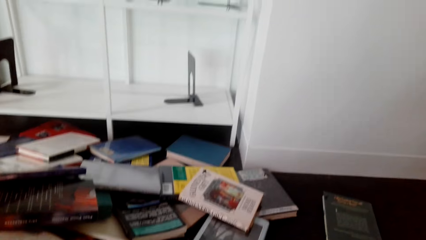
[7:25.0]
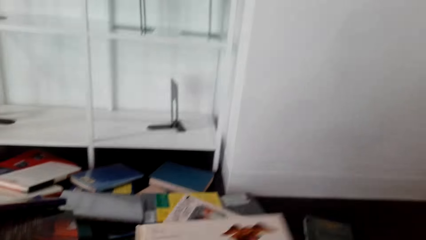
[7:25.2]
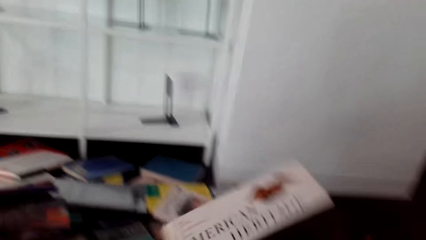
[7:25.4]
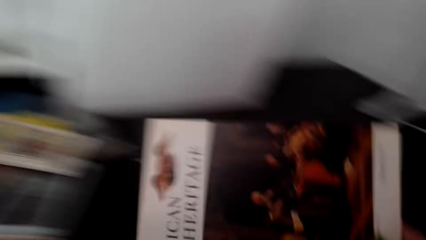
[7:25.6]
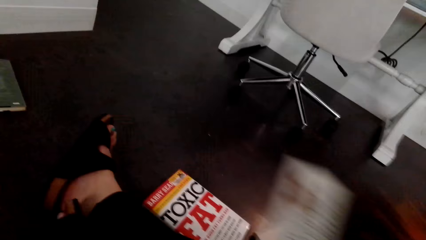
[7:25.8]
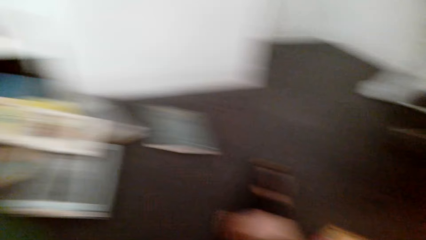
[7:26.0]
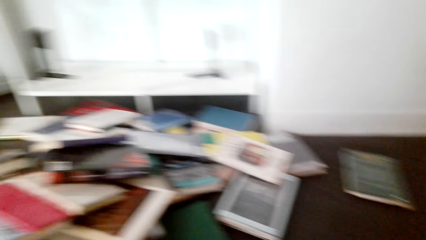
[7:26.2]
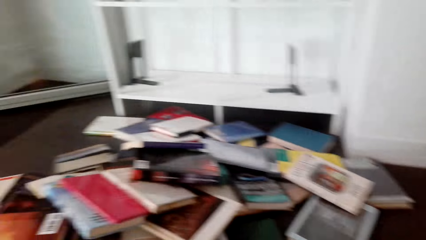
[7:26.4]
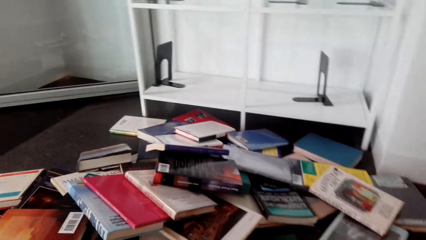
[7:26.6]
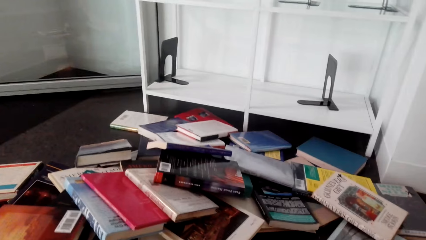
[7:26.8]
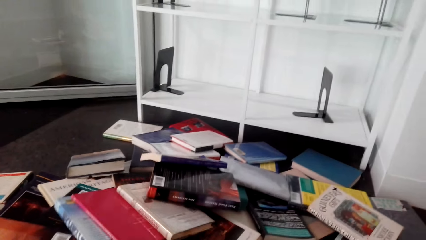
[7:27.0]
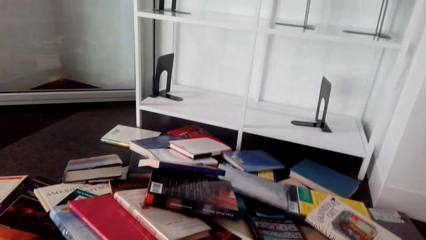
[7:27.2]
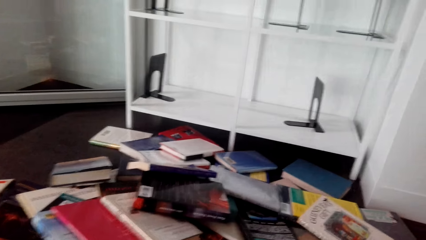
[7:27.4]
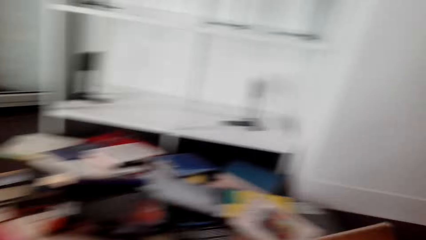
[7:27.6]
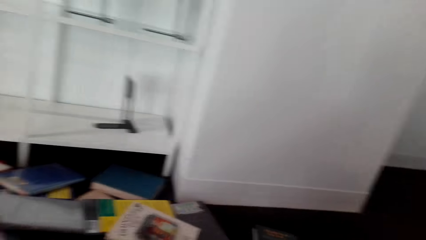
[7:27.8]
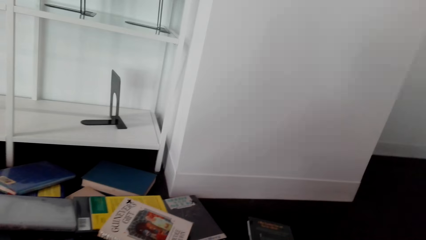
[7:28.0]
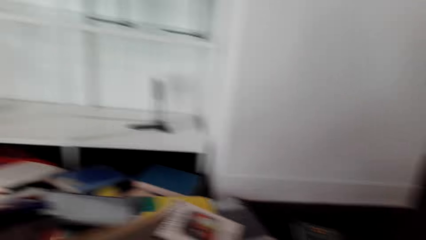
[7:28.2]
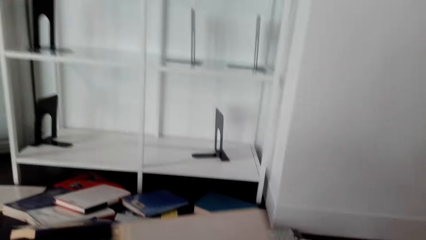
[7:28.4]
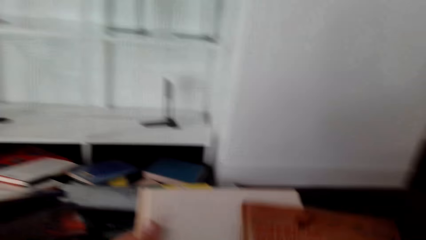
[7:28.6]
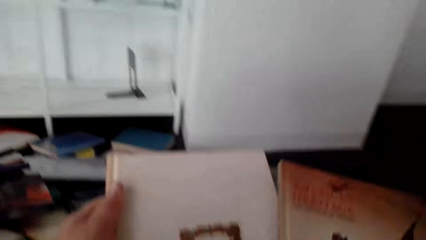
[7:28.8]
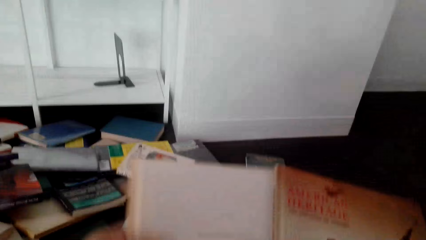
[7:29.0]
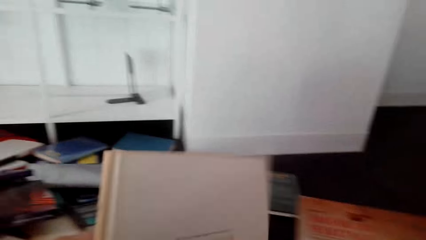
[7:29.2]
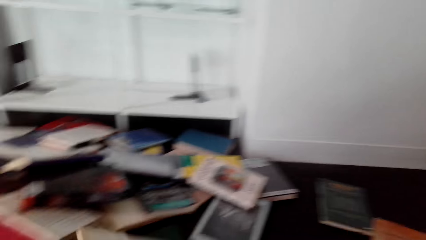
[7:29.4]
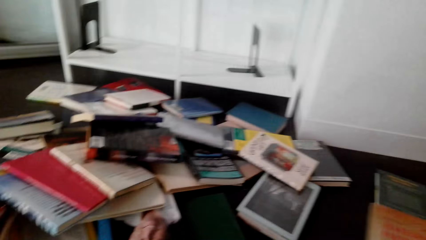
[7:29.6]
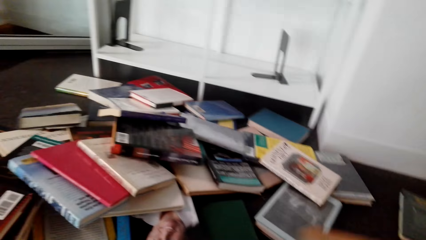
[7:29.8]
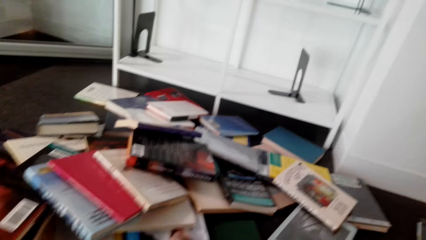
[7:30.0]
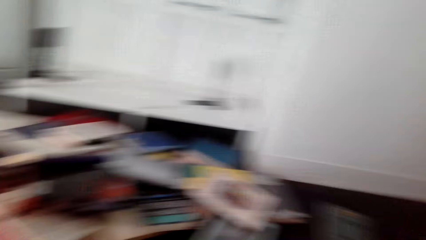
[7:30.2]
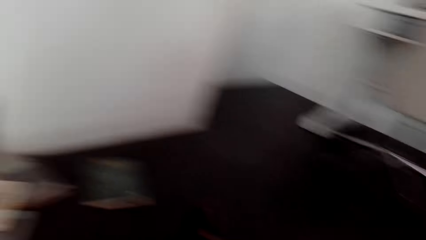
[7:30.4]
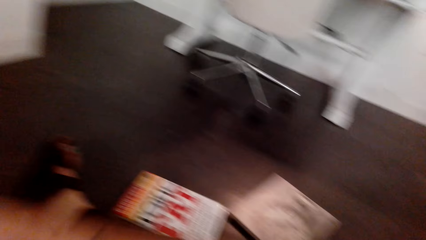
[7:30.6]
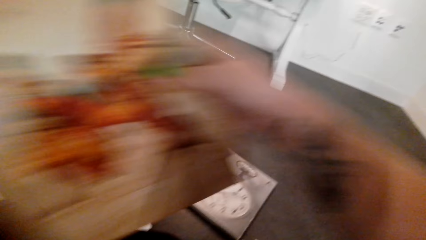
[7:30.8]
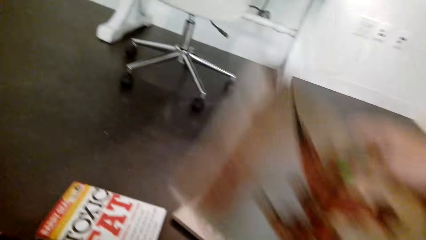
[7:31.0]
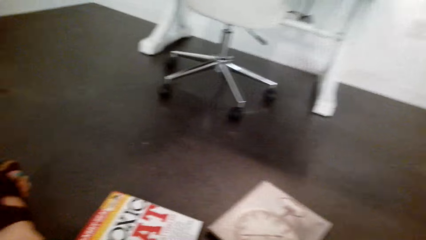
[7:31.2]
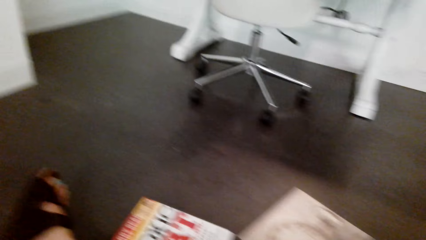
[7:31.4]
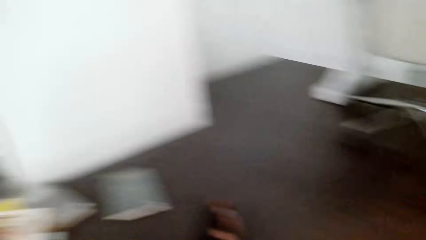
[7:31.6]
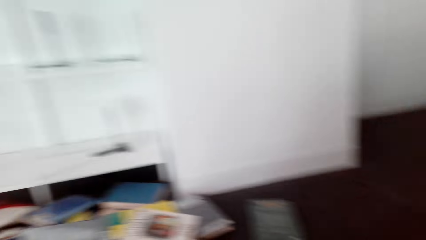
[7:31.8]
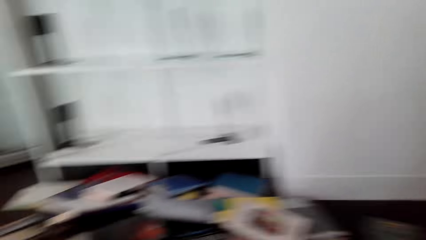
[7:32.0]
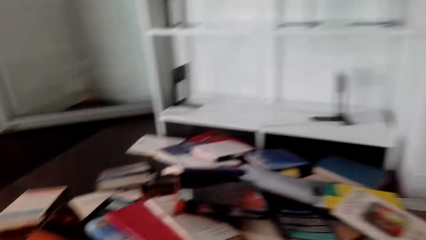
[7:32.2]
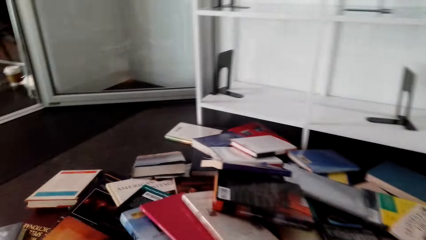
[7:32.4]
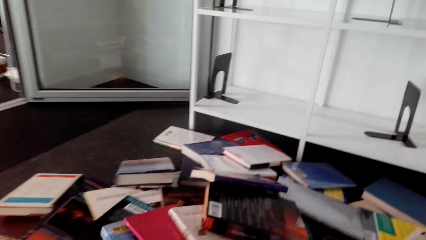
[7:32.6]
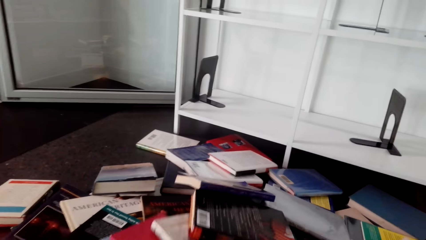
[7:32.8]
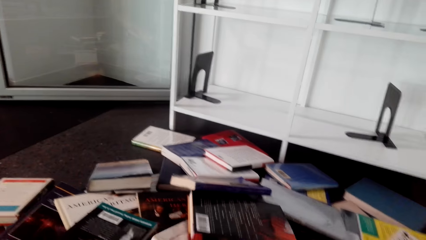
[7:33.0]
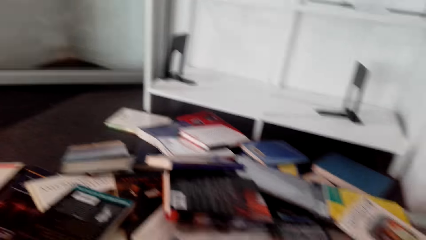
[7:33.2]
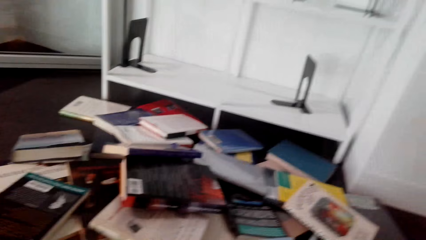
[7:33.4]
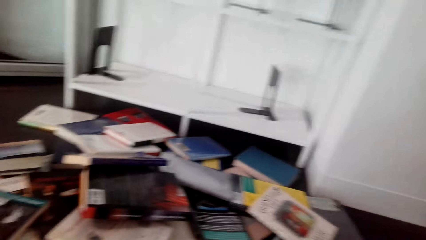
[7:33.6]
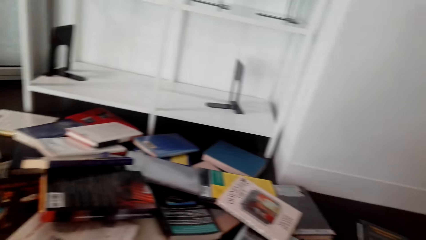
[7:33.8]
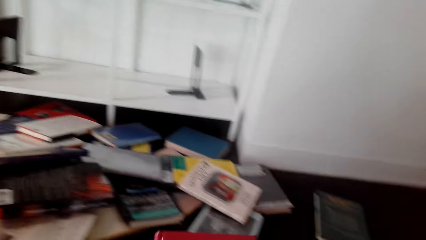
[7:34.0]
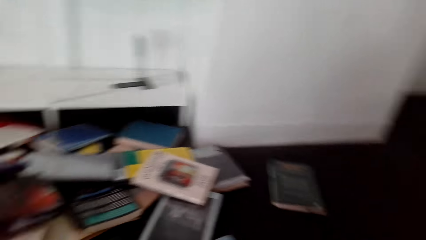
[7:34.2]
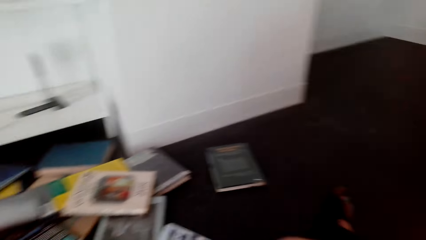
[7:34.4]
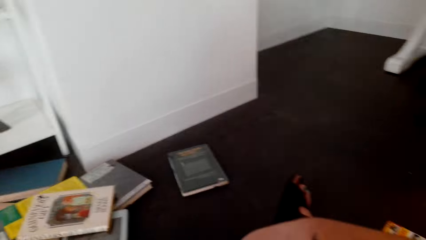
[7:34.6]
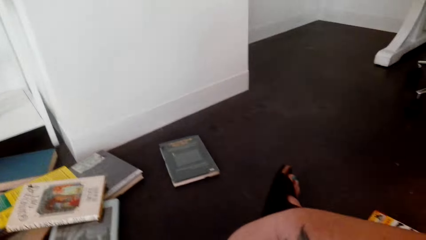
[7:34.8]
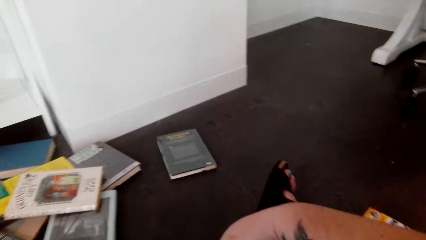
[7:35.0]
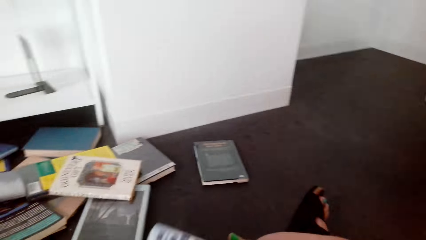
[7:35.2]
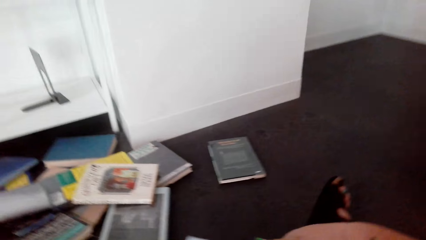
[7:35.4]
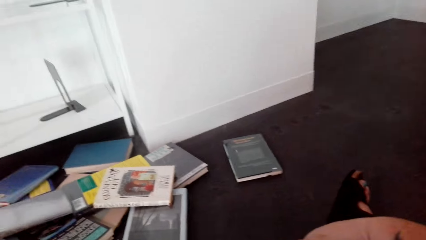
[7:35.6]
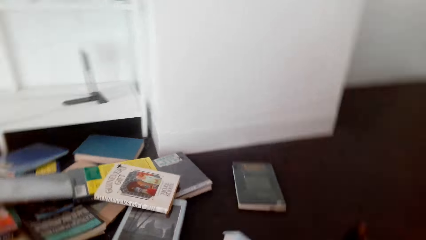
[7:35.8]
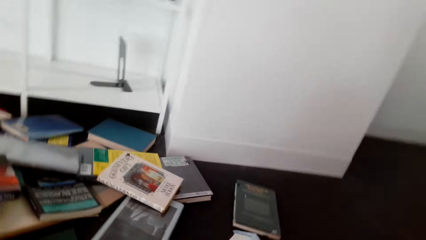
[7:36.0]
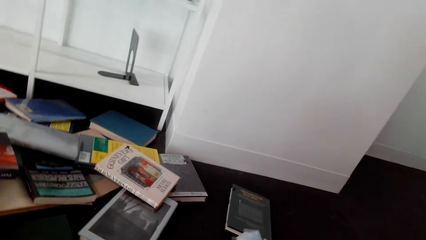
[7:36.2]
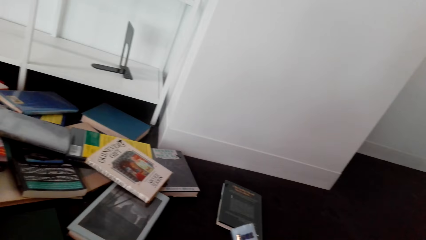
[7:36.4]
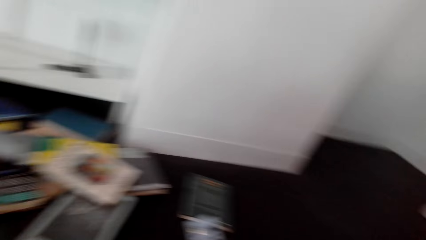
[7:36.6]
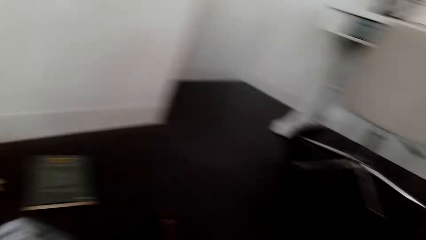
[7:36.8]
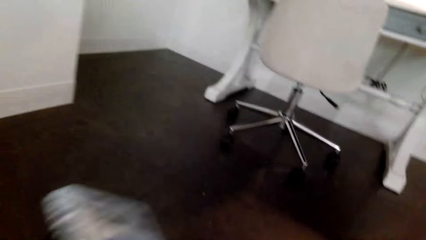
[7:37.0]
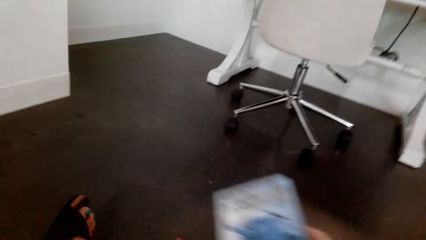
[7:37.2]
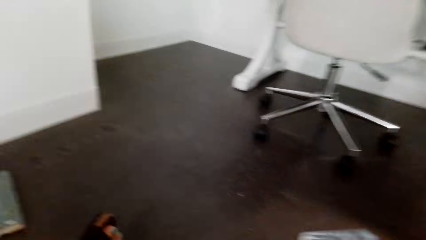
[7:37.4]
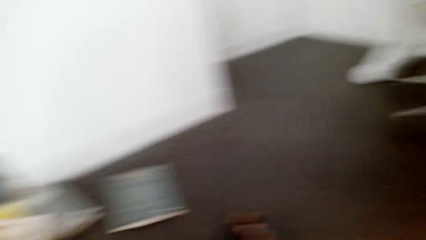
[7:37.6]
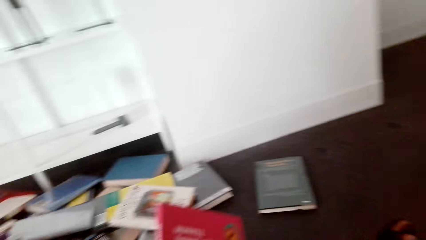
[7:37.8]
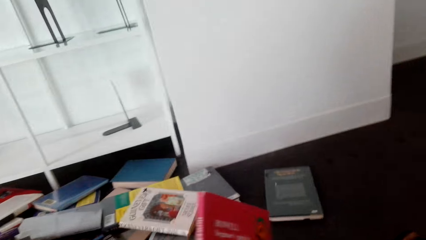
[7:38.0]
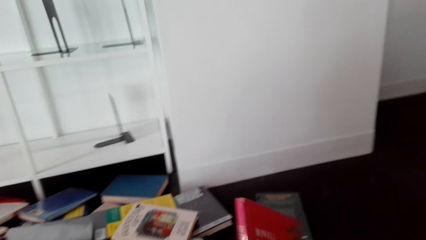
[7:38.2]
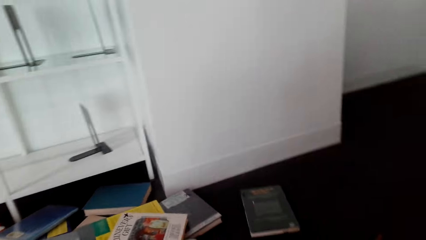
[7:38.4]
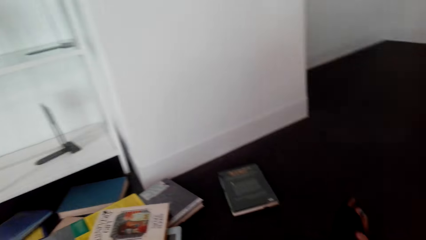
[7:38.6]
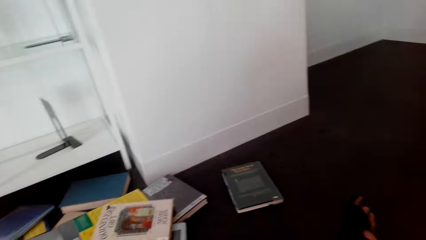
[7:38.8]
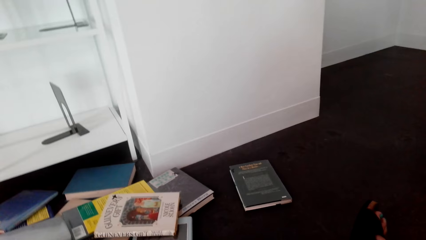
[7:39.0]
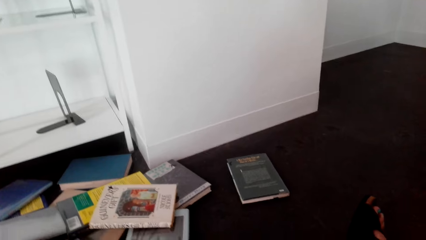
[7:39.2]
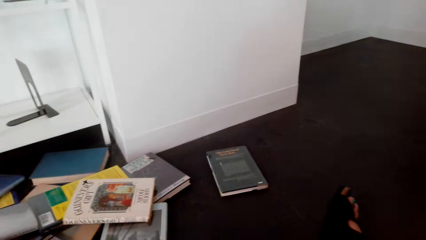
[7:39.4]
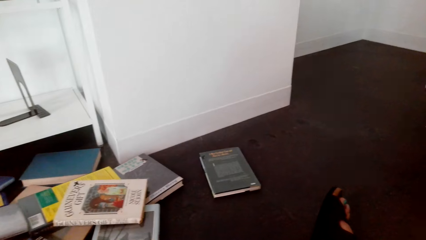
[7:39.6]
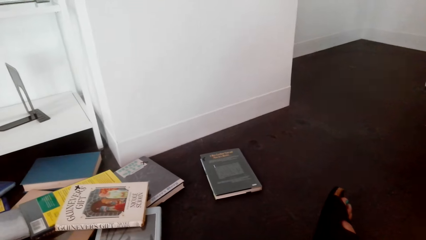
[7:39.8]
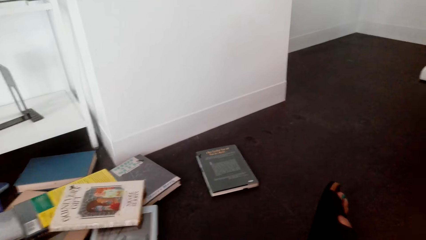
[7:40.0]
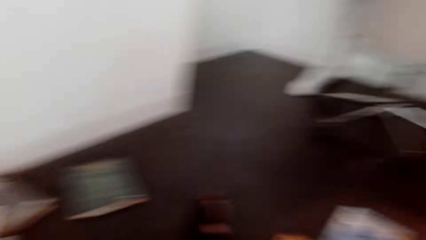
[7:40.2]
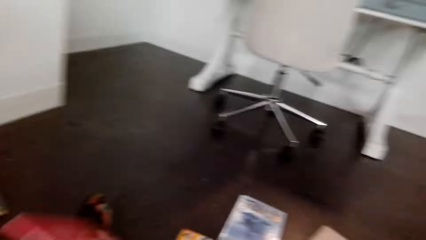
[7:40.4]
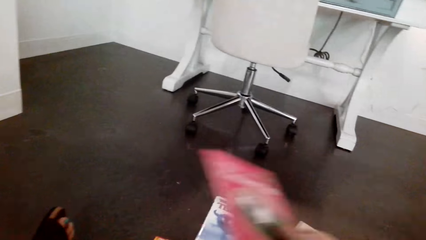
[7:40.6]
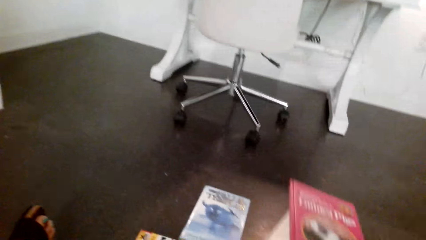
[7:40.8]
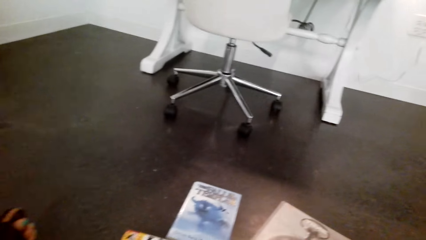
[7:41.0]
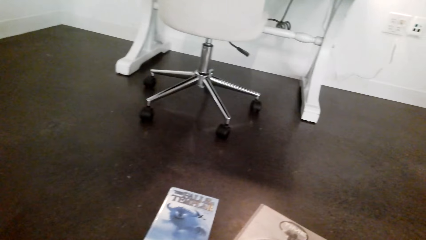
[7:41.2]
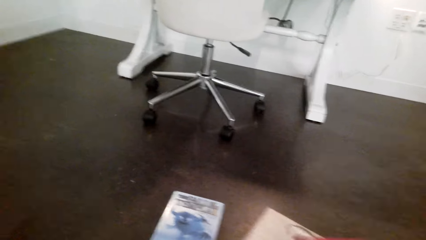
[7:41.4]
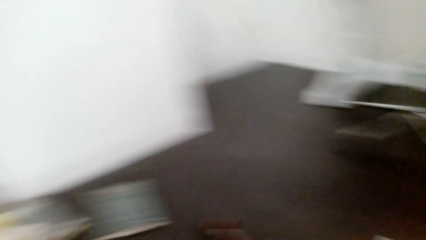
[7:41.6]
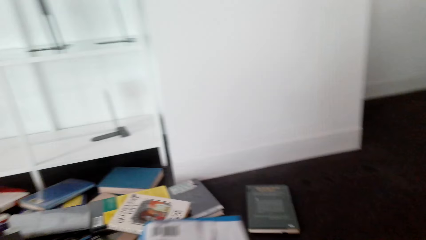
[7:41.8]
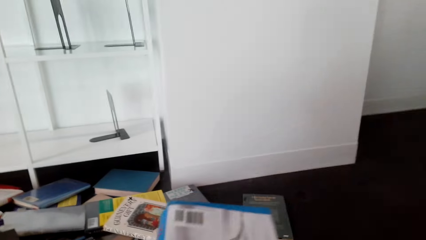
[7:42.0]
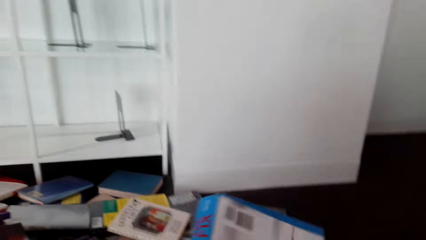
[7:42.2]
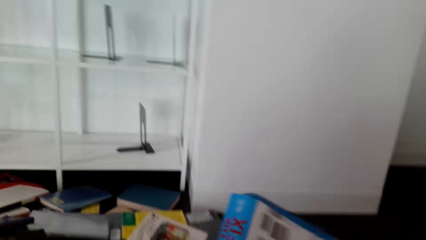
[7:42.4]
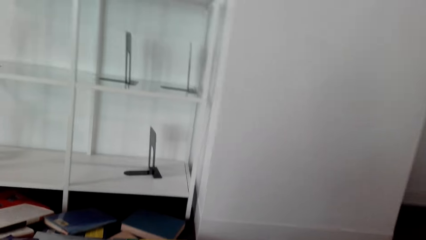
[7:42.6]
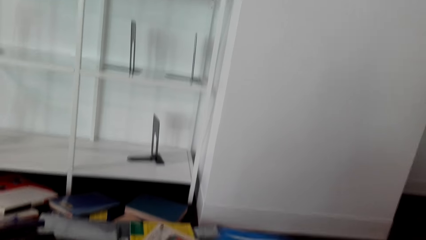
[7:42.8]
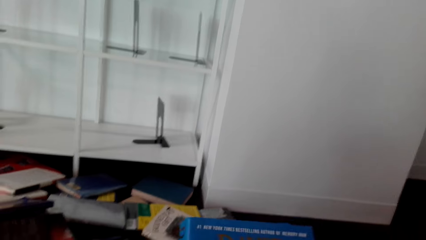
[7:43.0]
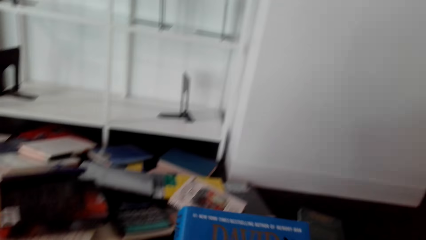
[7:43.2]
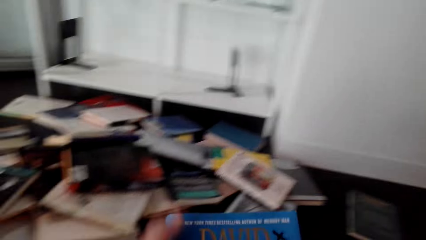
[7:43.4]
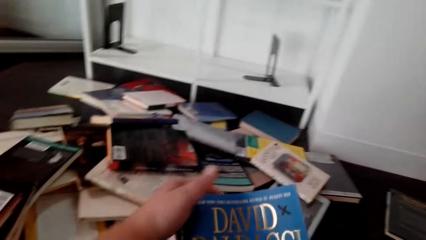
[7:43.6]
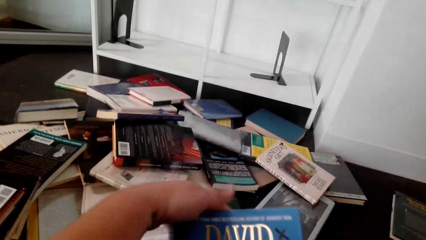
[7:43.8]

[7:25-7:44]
The camera wearer lifts the book. They place the book on a floor. They lift the book repeatedly. They arrange the books. They place the book on the floor. They lift the book. They place the book on the floor. They lift the book.
